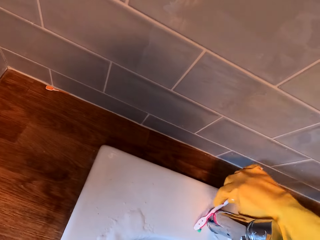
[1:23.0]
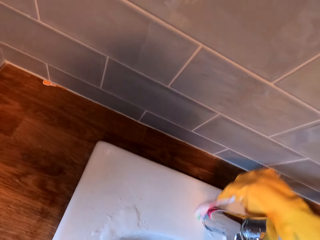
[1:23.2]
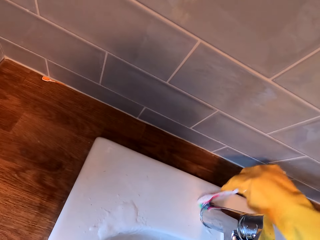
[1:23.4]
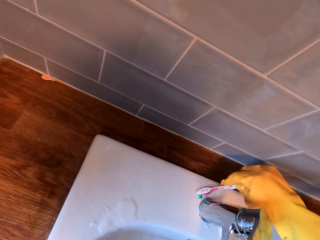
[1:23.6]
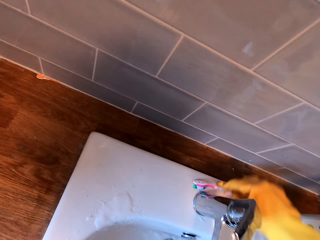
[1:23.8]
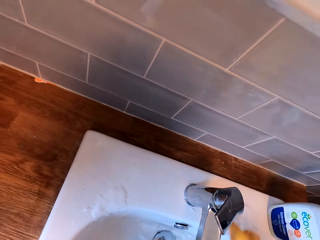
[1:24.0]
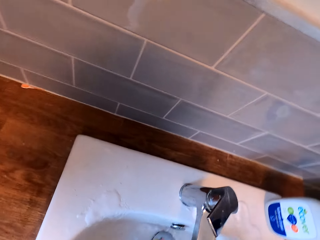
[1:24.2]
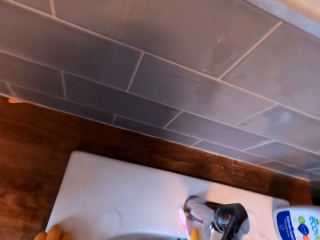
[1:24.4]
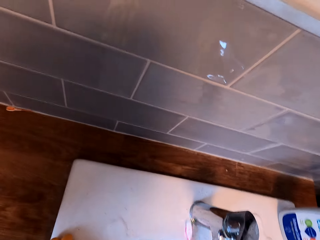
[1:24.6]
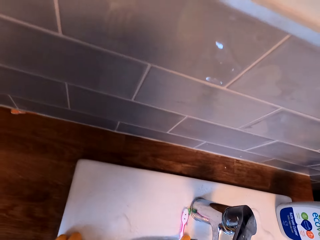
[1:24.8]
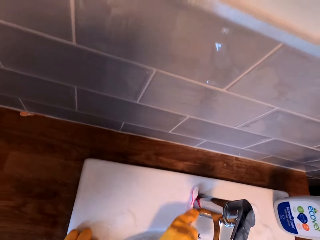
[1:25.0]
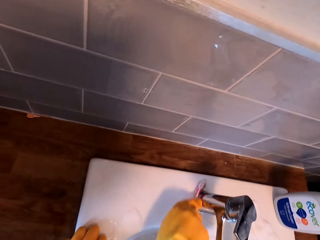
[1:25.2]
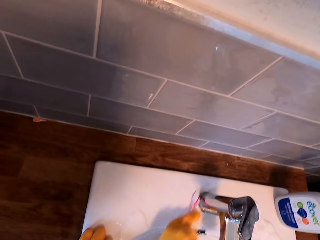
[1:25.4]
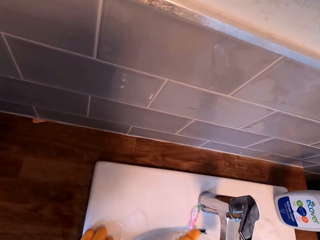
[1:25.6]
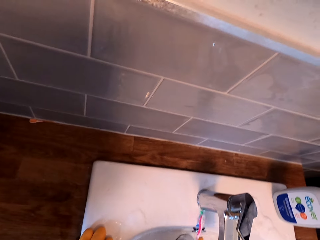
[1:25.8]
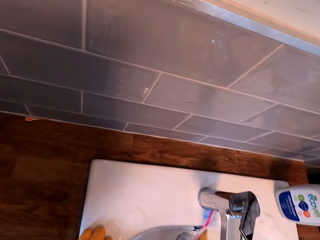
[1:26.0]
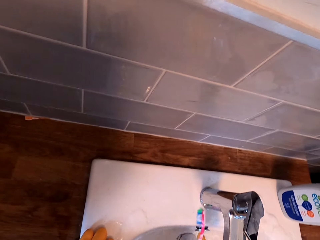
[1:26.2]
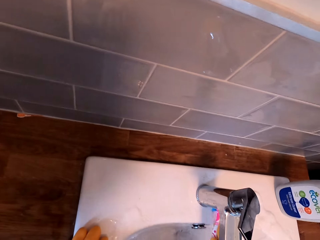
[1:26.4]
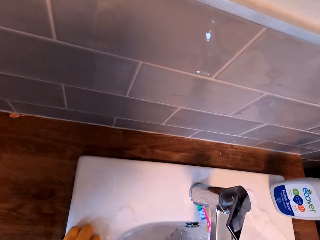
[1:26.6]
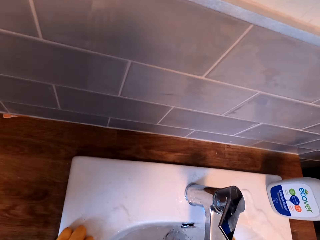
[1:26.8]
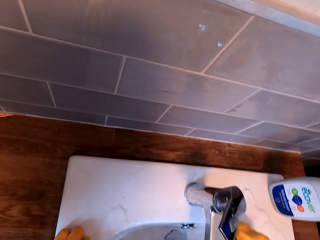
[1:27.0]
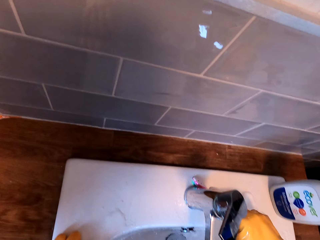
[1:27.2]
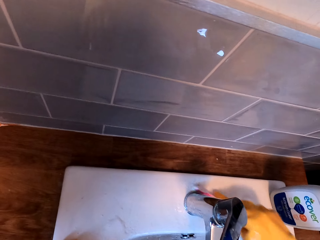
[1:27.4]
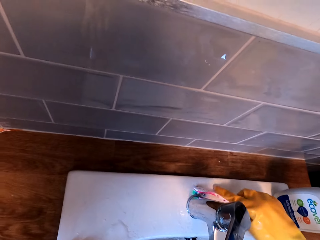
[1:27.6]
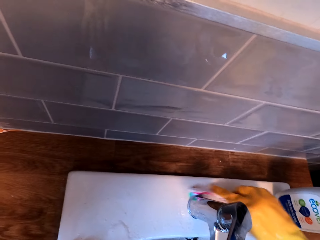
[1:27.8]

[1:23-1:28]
The camera wearer rests a hand on the sink.

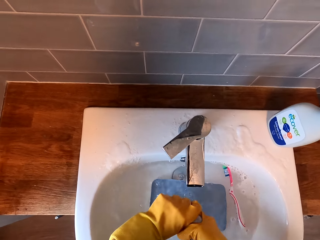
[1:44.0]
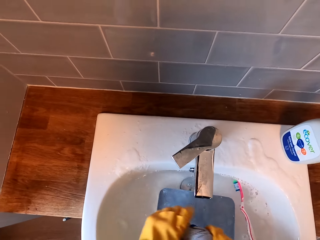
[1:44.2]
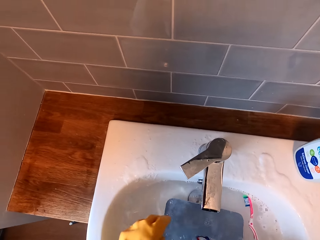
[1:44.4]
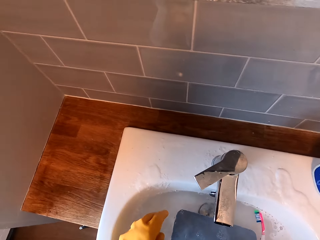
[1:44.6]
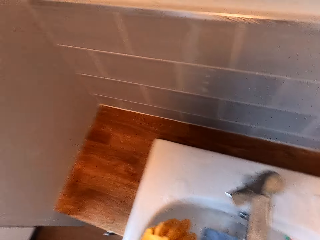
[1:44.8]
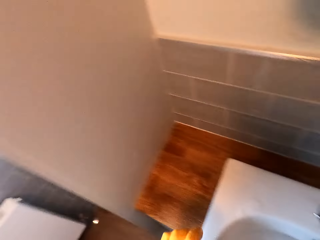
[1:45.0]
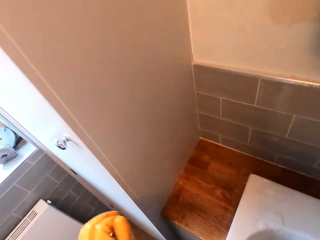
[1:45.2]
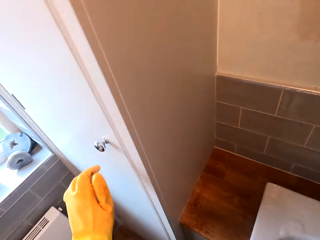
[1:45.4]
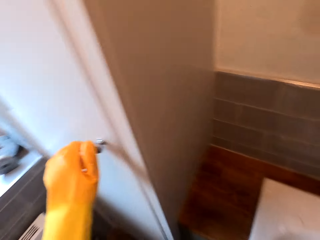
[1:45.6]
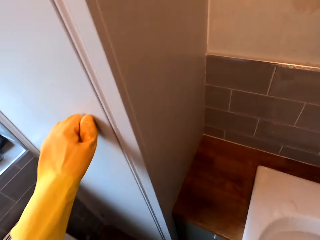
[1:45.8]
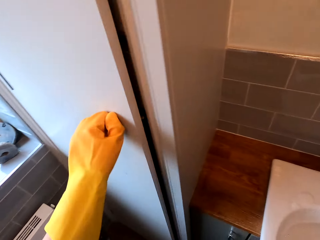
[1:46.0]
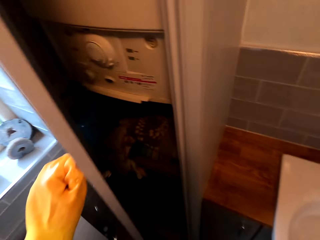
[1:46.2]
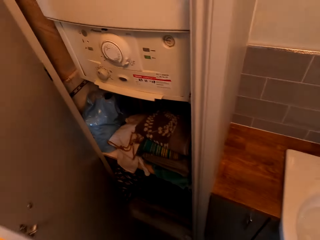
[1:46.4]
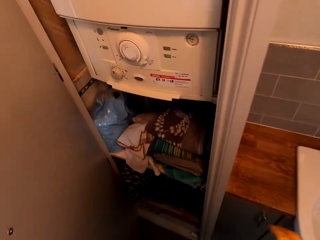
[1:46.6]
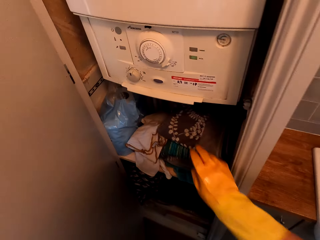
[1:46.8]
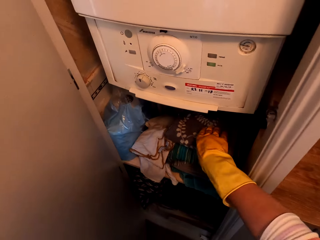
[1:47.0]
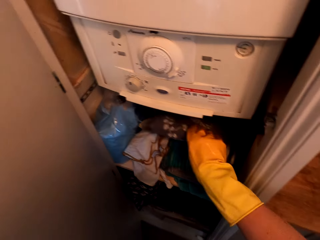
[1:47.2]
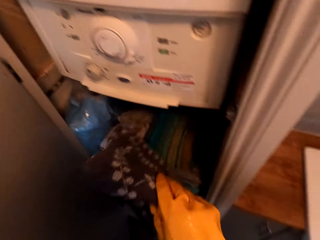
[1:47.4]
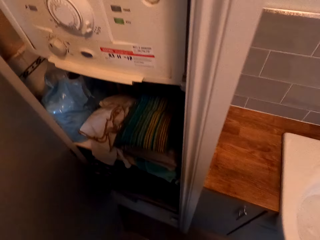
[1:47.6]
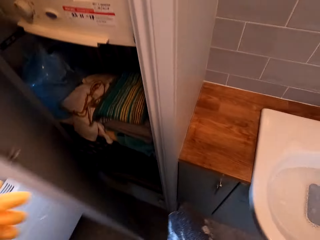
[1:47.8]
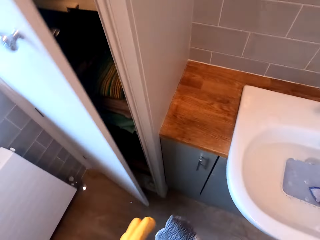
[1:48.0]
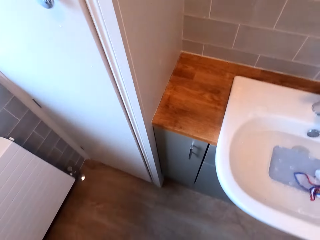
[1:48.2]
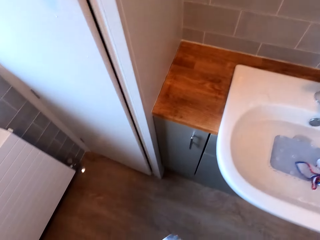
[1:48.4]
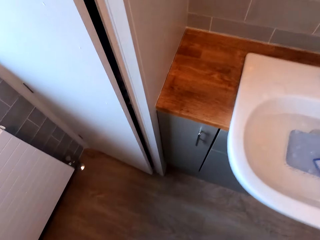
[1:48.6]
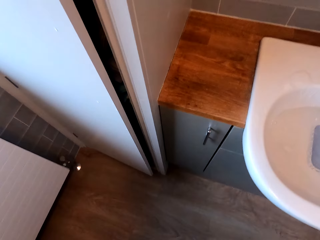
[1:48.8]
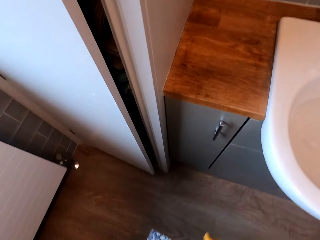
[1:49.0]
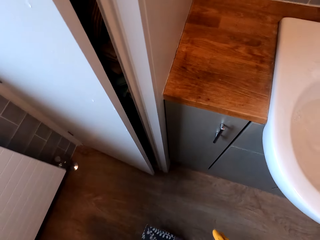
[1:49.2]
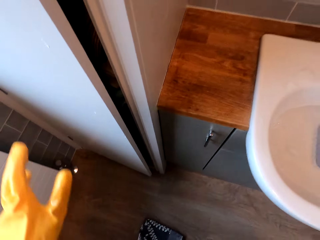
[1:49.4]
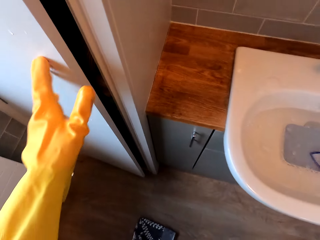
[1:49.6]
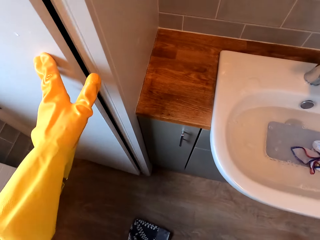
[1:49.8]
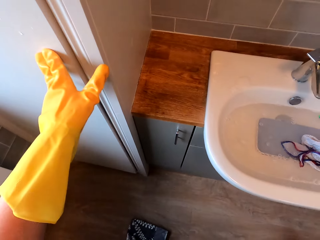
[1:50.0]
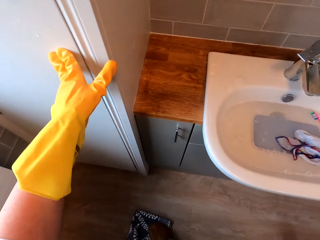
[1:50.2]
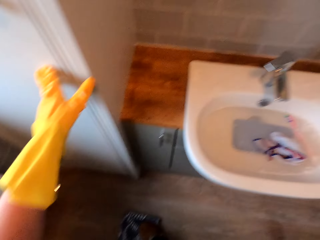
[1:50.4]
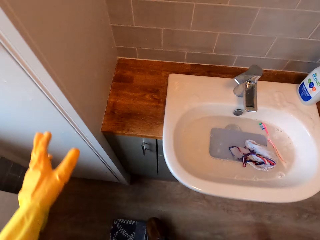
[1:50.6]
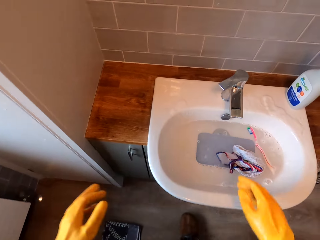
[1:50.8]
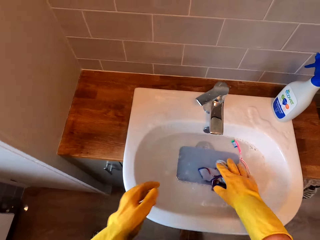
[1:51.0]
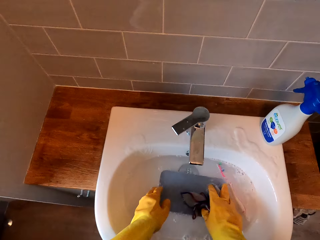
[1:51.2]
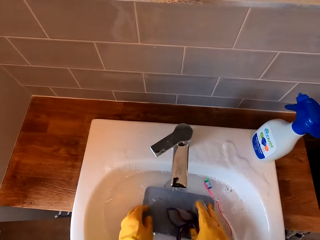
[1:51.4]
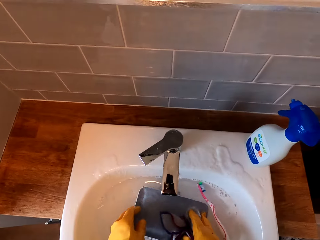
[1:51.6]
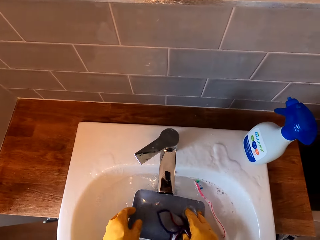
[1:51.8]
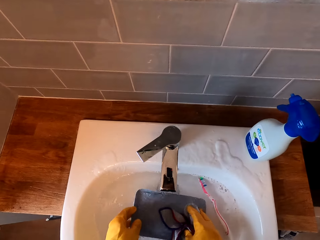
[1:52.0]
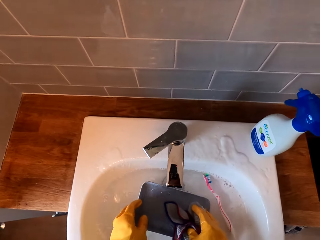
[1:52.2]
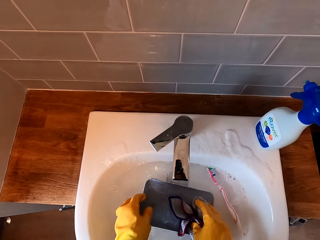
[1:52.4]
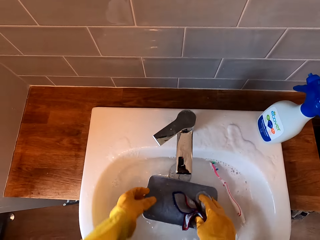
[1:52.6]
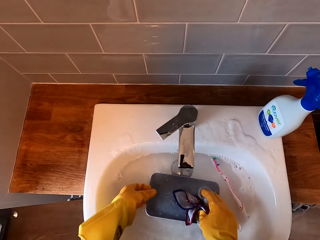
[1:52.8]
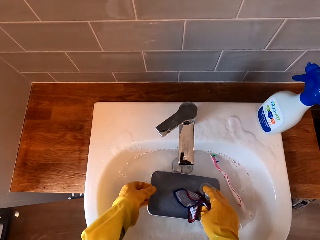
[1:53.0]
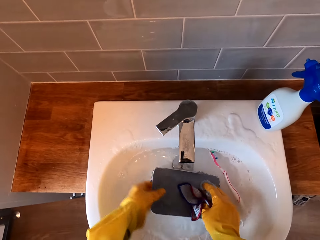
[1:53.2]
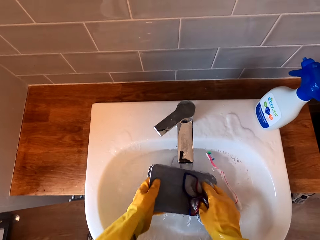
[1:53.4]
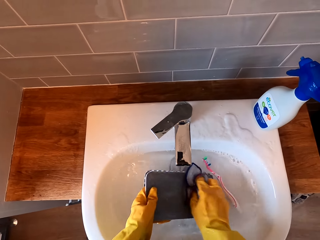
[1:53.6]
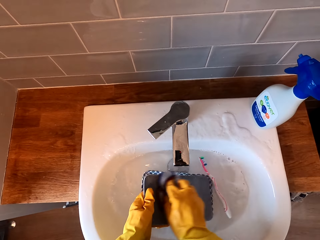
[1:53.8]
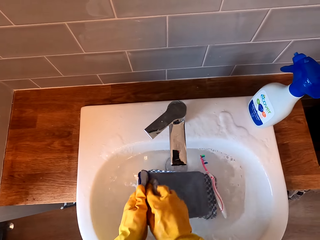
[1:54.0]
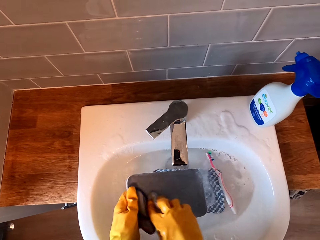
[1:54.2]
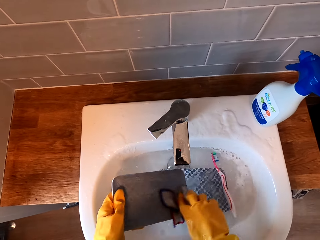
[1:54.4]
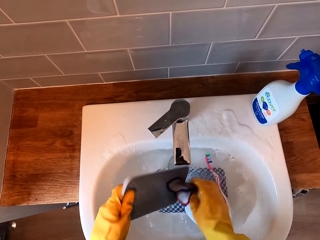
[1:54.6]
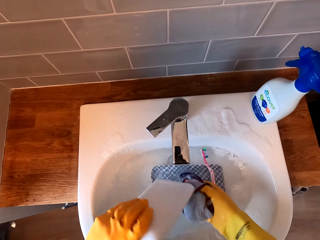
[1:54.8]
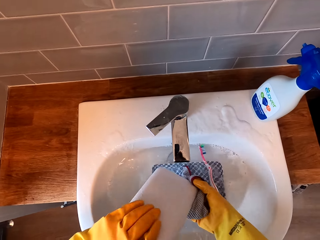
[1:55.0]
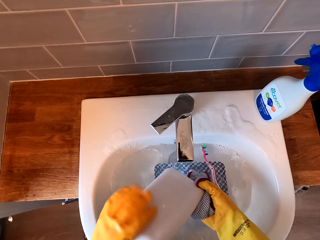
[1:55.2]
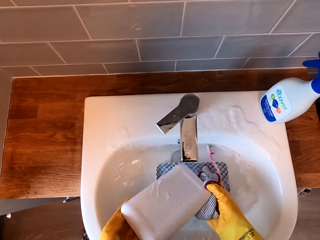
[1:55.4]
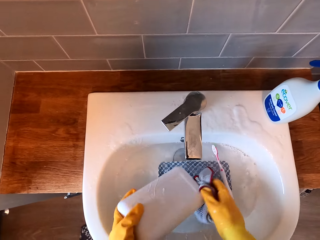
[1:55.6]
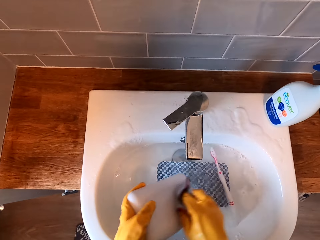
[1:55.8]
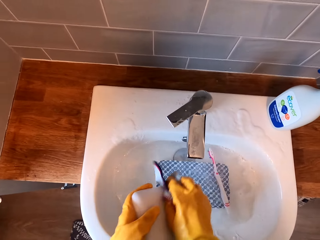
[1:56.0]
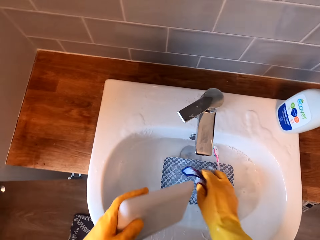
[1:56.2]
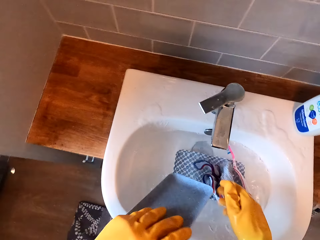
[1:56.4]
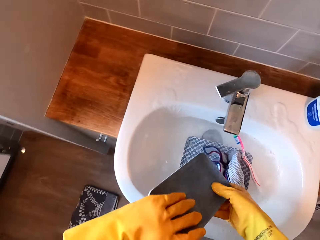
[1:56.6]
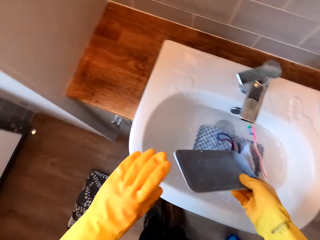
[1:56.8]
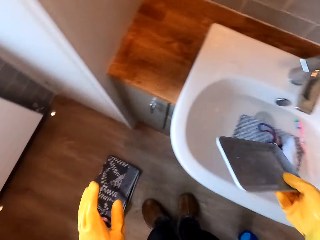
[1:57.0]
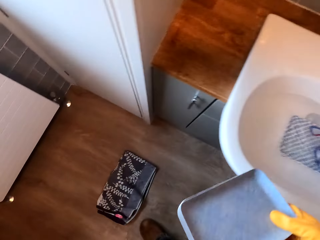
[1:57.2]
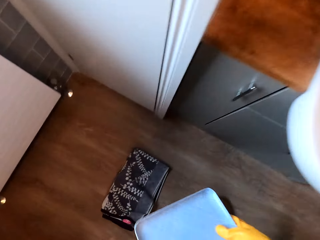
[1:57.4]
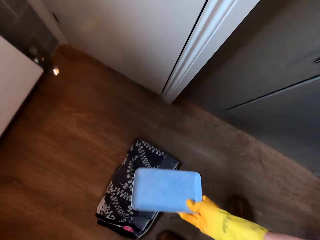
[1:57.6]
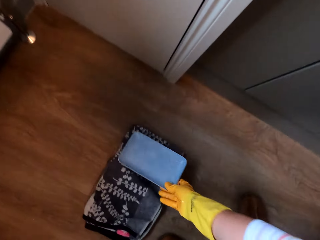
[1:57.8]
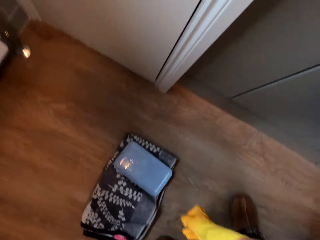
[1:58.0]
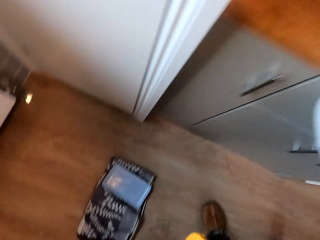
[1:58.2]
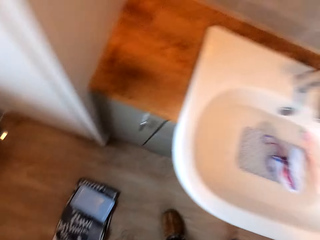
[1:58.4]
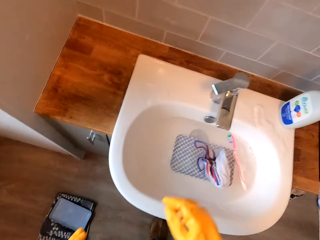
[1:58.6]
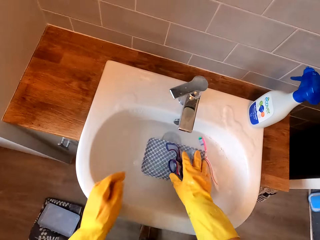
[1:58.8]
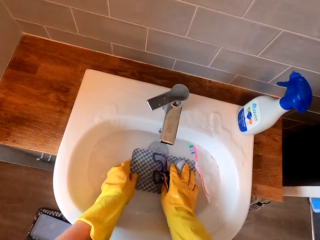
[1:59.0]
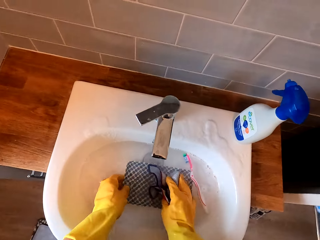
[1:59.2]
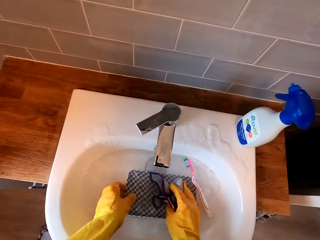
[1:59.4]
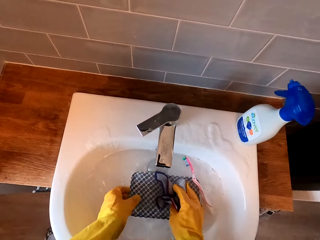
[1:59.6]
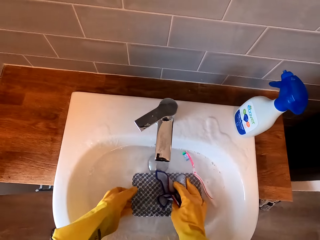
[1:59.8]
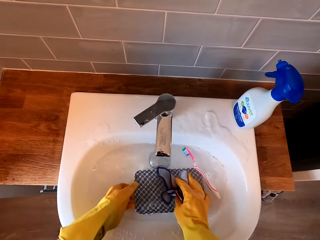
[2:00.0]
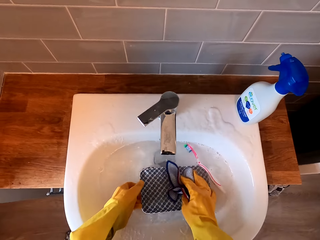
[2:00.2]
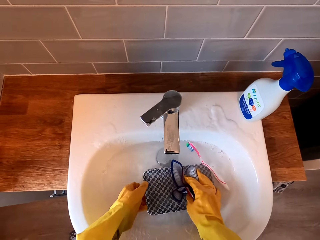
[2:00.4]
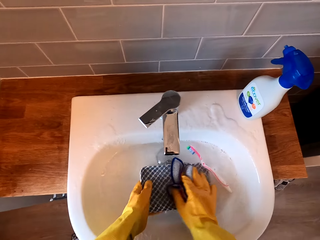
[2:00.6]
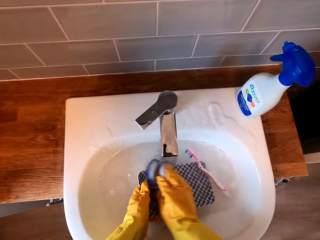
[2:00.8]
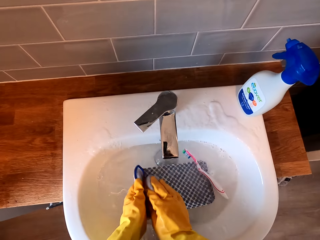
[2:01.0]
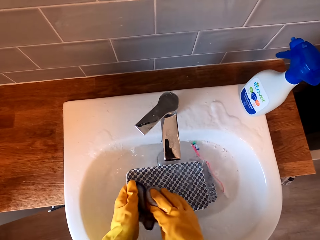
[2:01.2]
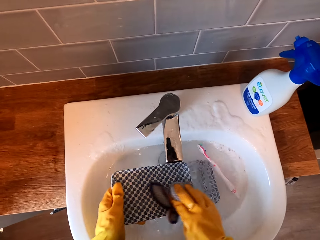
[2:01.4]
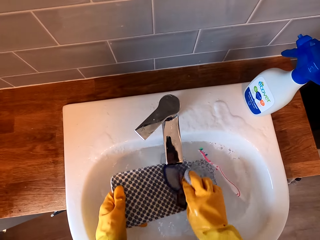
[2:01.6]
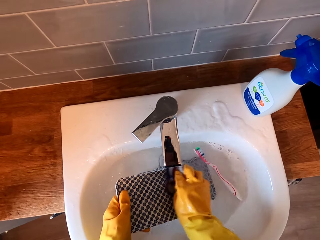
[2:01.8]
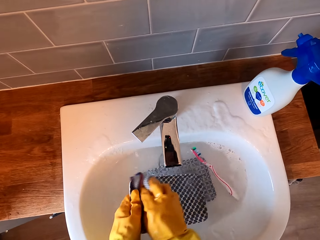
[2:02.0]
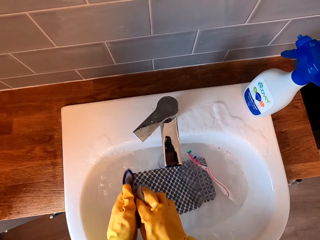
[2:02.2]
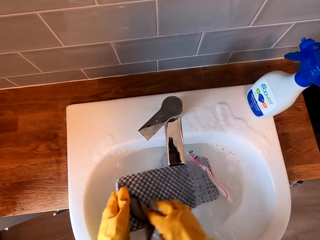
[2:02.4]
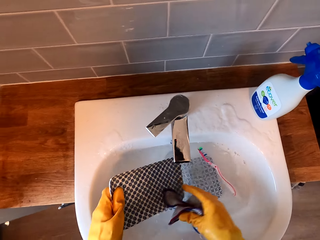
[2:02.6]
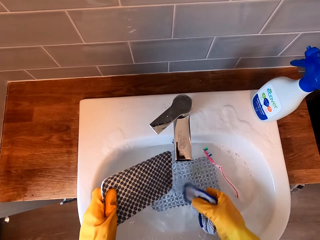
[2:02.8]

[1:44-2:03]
The camera wearer opens a cabinet door. They pick up a cloth in the cabinet. They close the cabinet door. They close the cabinet again. They hold the cloth. They wash a tray in a sink. They separate the tray. They turn the tray. They wash the tray. They drop the cloth. They hold the tray. They put the tray on the cloth. They hold the cloth. They separate the tray. They wash the tray in the sink.
